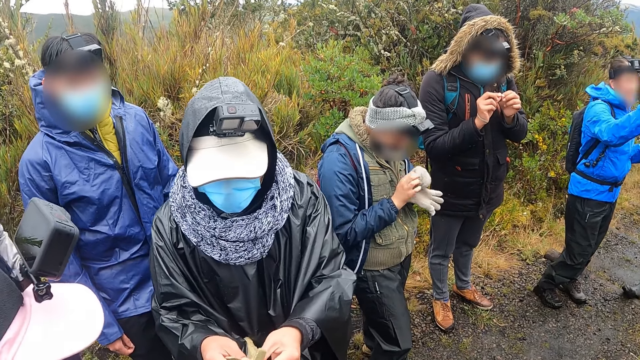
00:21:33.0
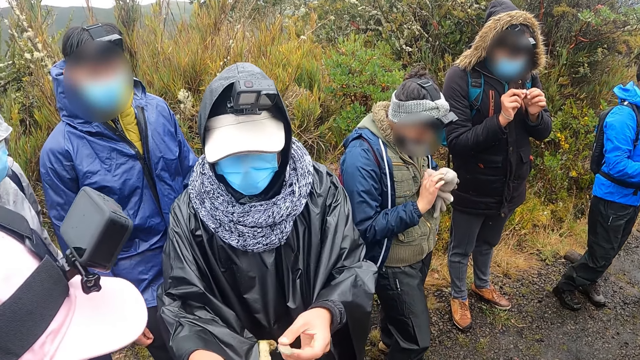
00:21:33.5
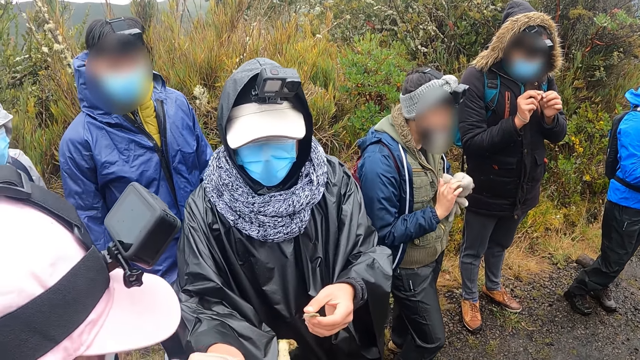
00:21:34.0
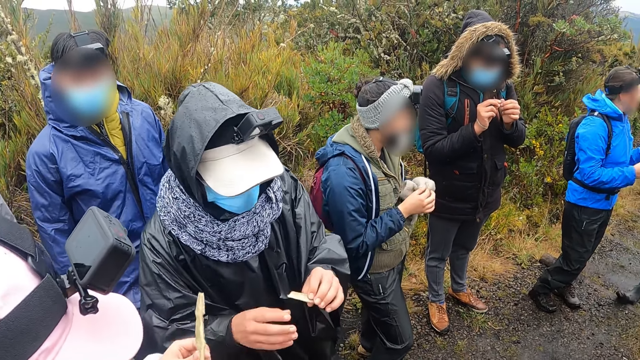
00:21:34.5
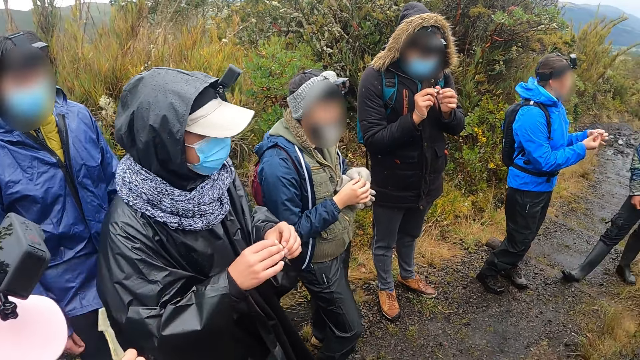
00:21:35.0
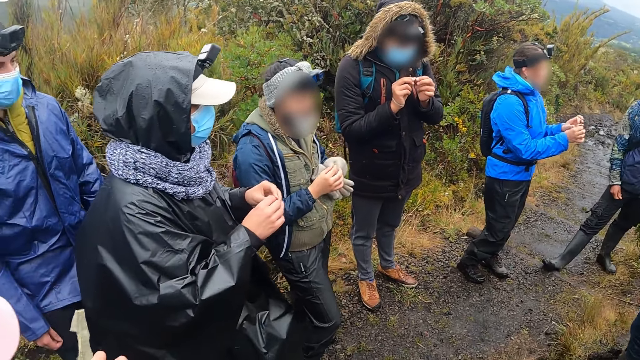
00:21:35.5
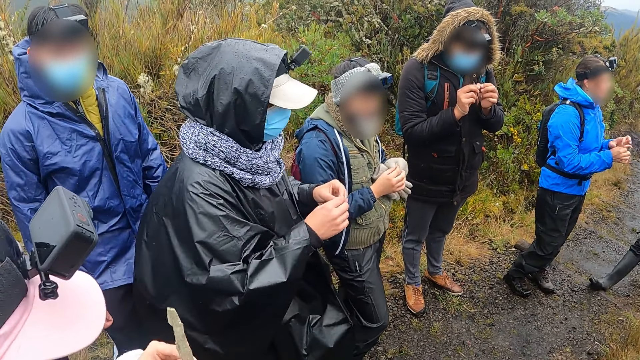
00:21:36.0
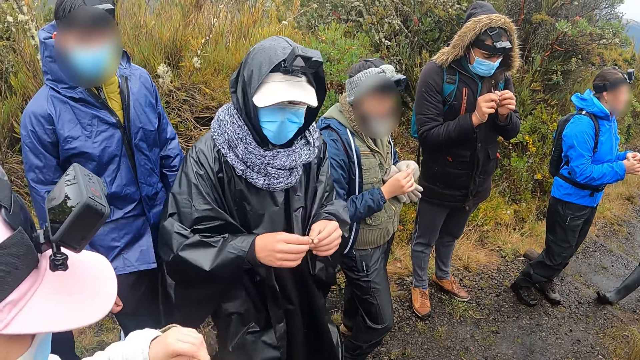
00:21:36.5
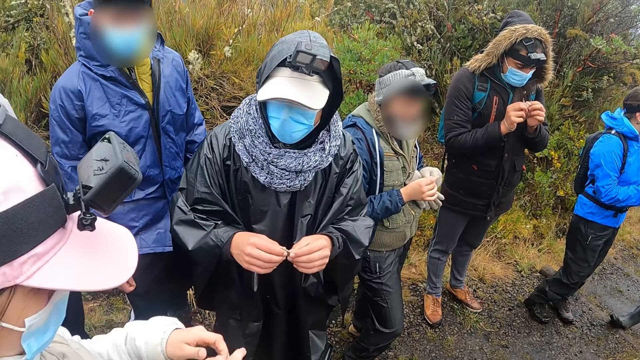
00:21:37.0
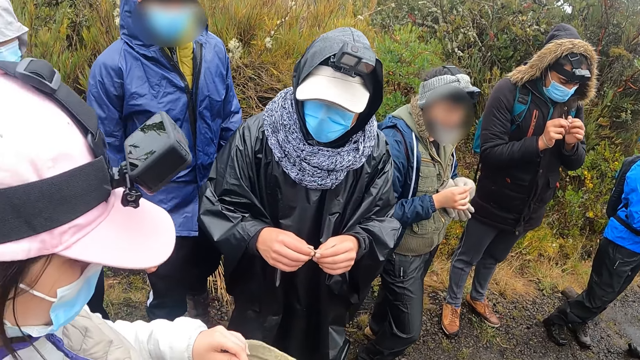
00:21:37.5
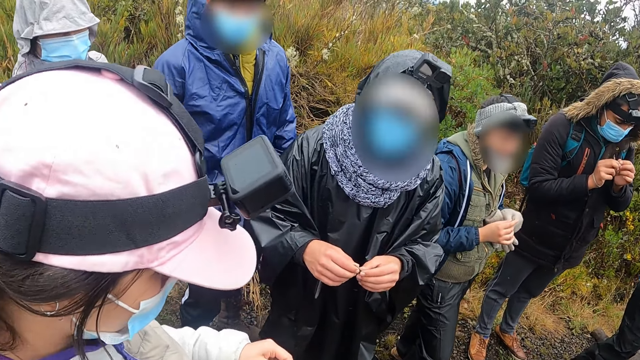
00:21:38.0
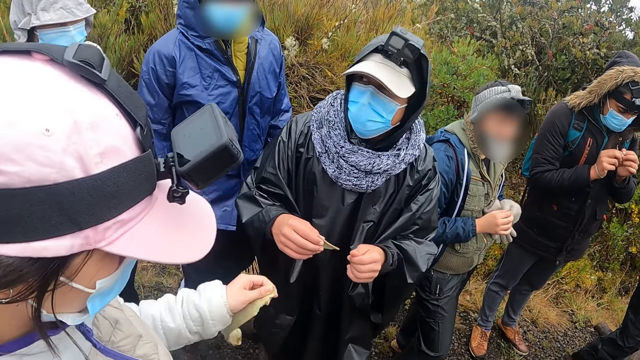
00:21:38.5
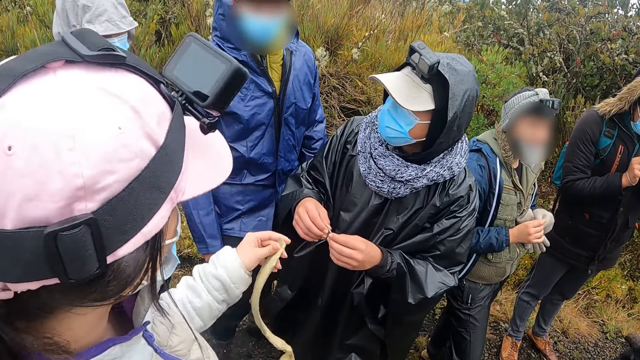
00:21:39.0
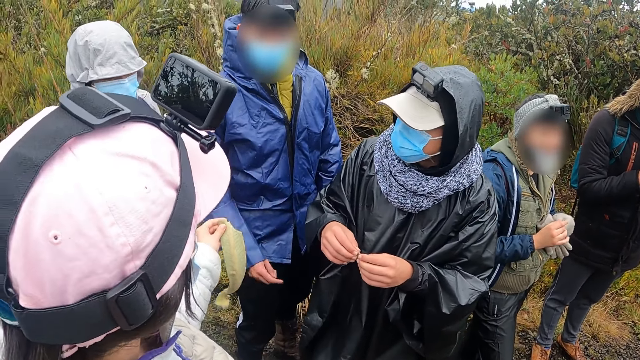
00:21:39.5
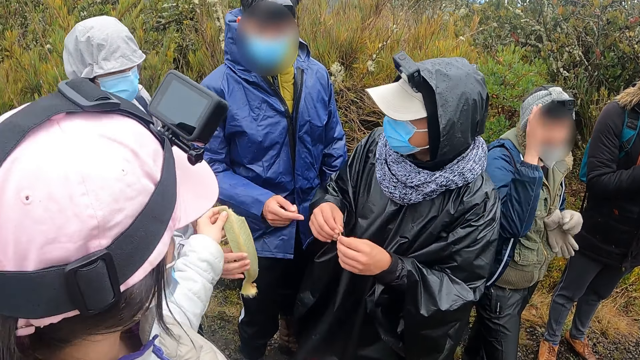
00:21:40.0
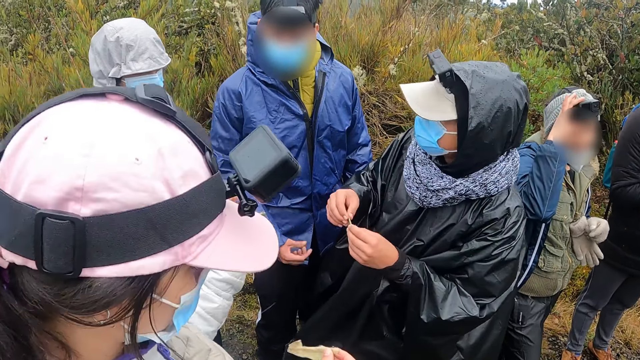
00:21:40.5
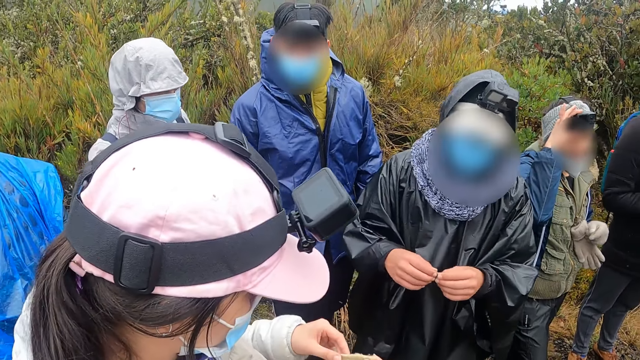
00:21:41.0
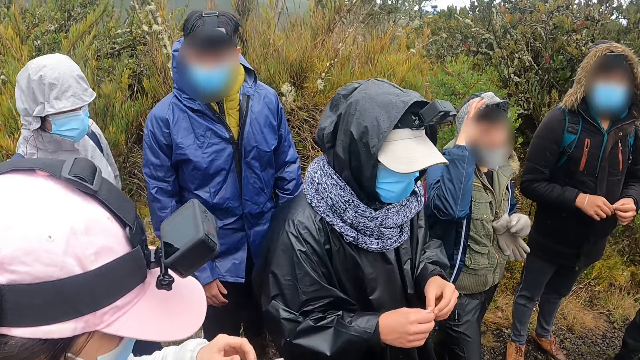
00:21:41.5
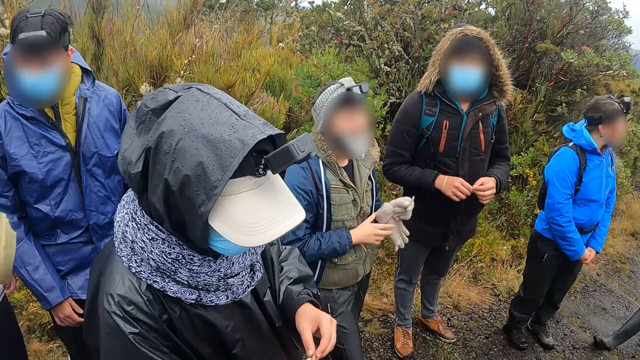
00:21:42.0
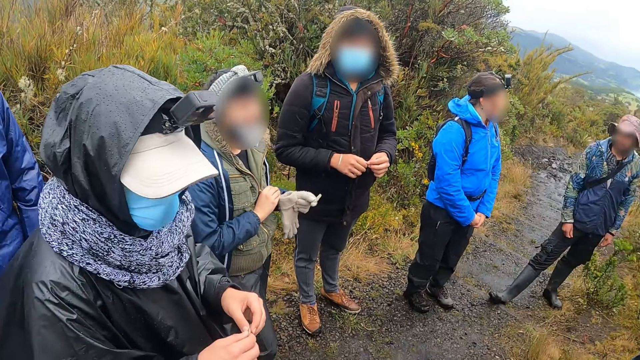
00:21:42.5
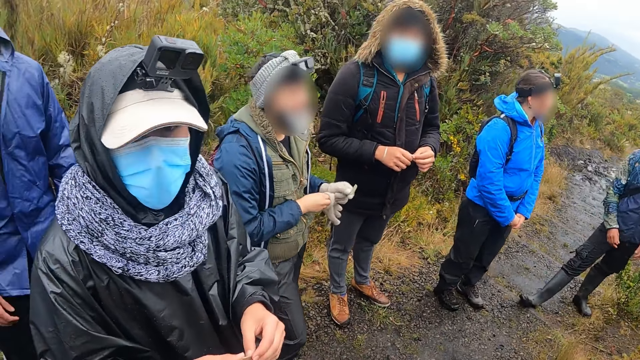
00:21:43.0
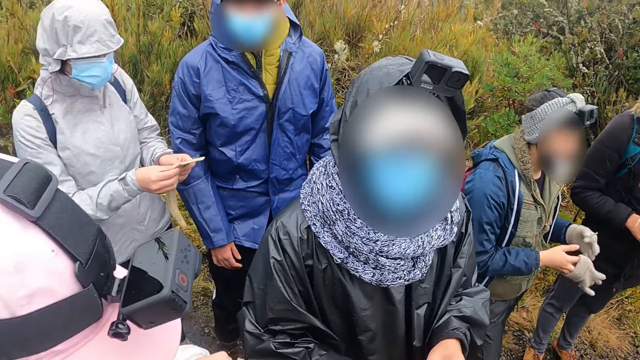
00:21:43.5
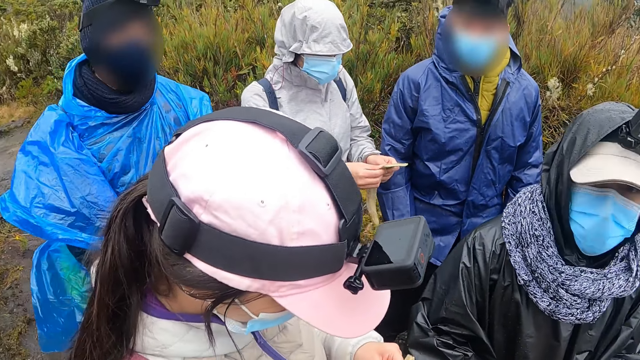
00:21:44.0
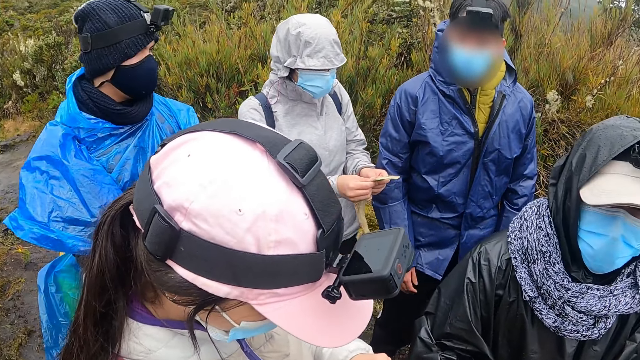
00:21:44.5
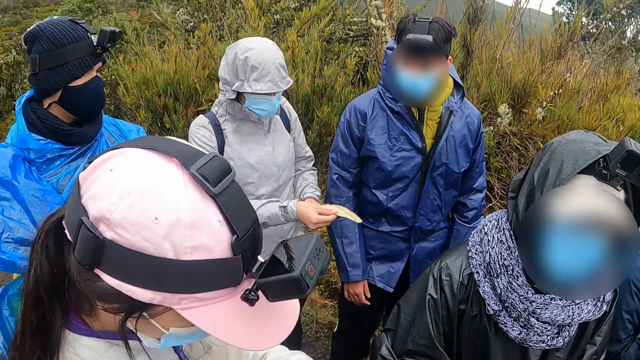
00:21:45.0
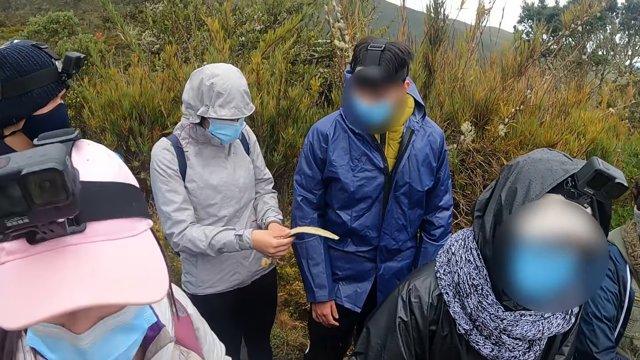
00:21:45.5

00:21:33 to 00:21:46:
The man passes the leaf in his right hand to the woman. The woman holds the leaf with both hands. Another woman cuts the leaf in her left hand with her right hand and passes the leaf in her right hand to a third woman. The second woman holds the leaf in her right hand and holds the leaf with both hands.

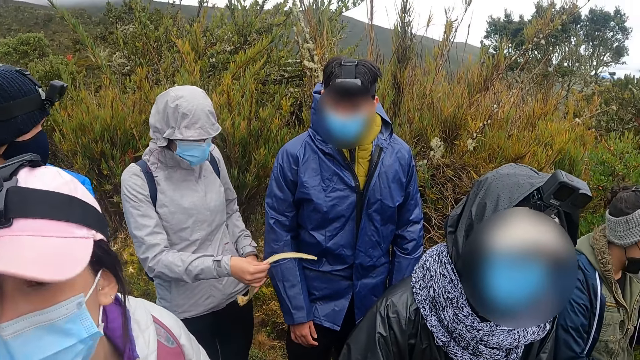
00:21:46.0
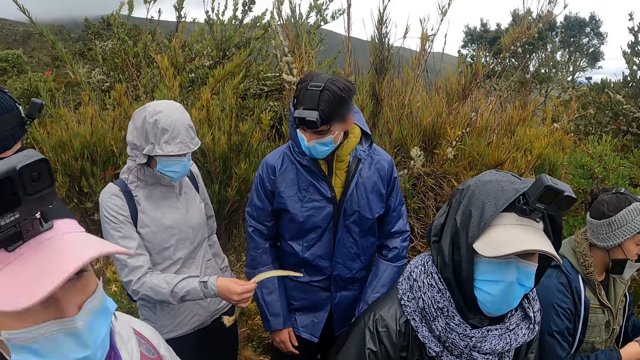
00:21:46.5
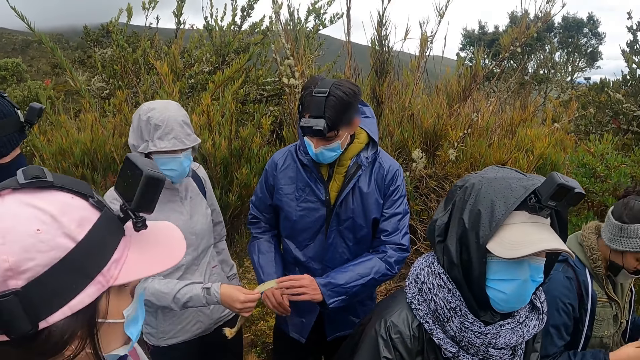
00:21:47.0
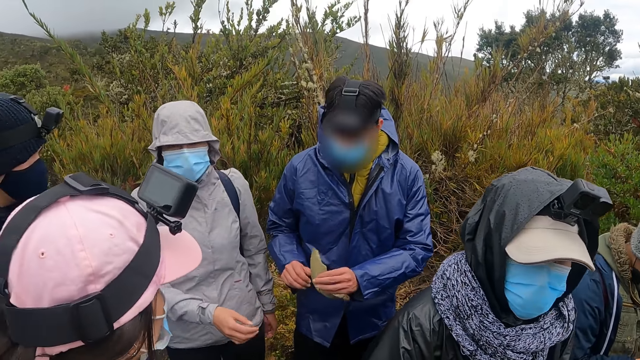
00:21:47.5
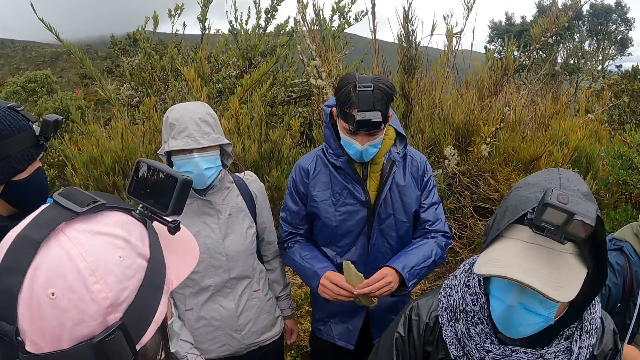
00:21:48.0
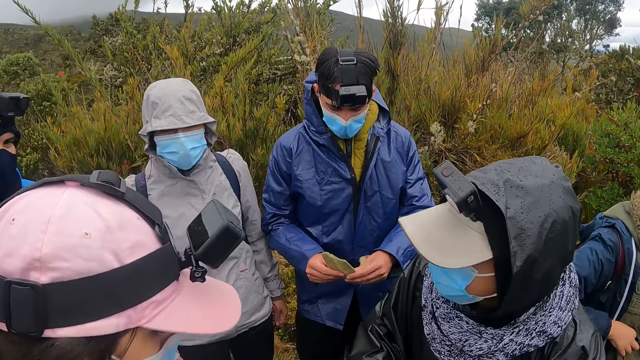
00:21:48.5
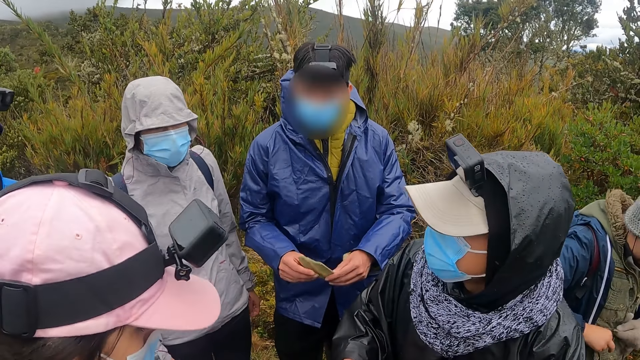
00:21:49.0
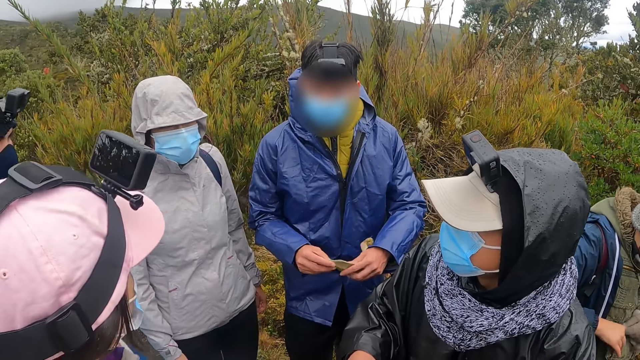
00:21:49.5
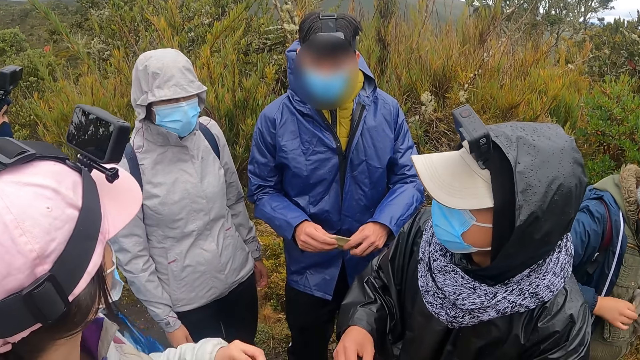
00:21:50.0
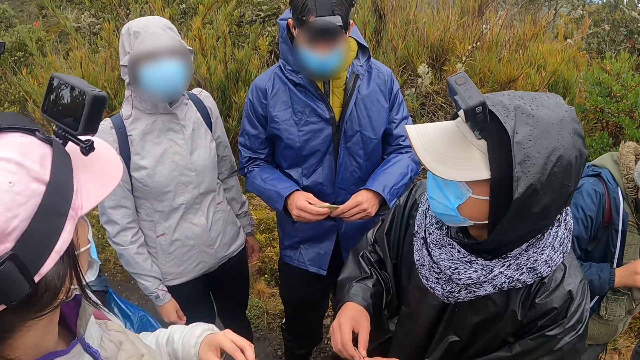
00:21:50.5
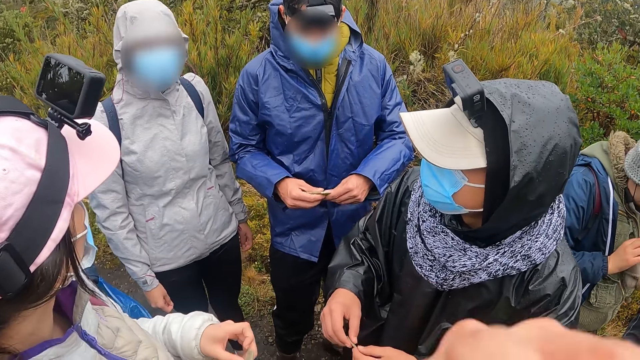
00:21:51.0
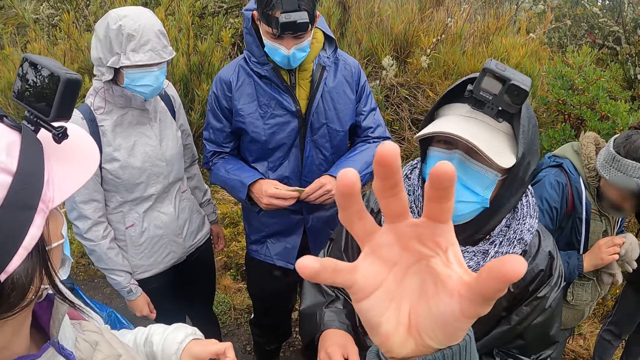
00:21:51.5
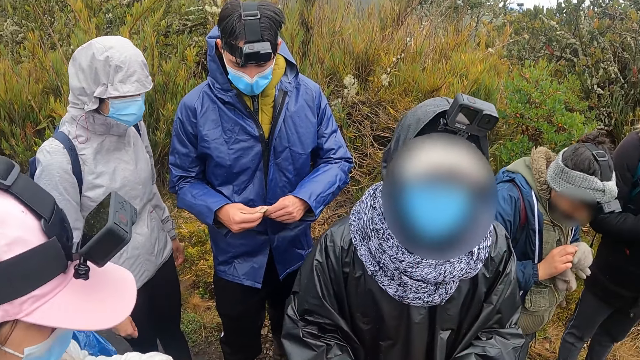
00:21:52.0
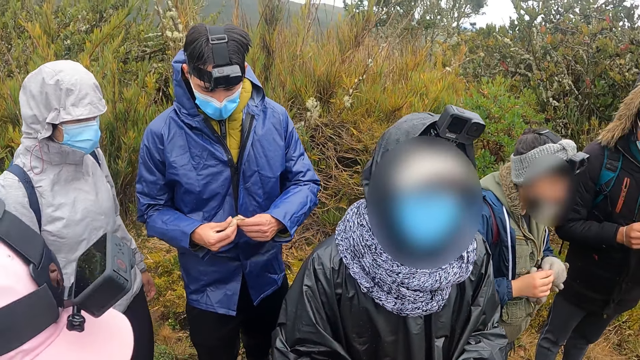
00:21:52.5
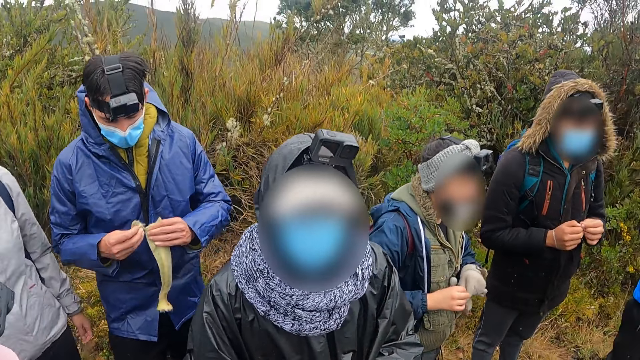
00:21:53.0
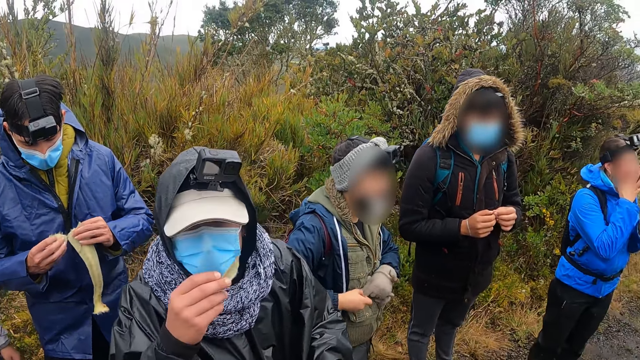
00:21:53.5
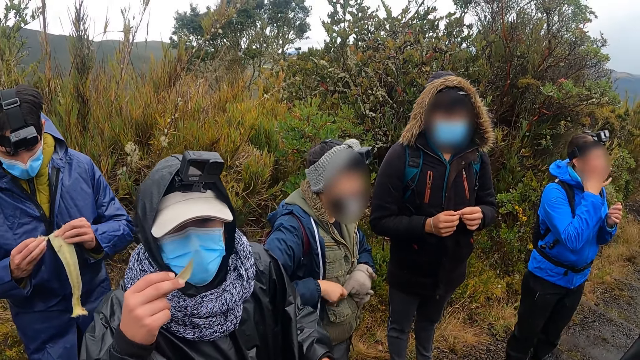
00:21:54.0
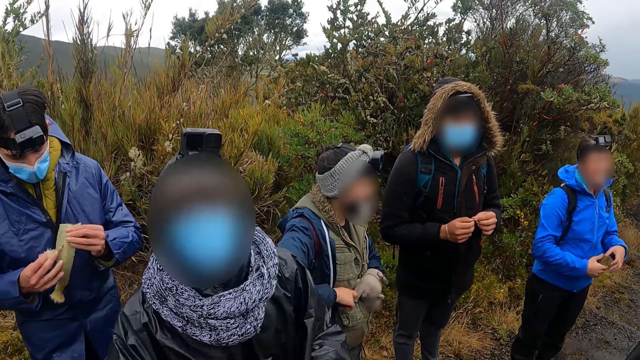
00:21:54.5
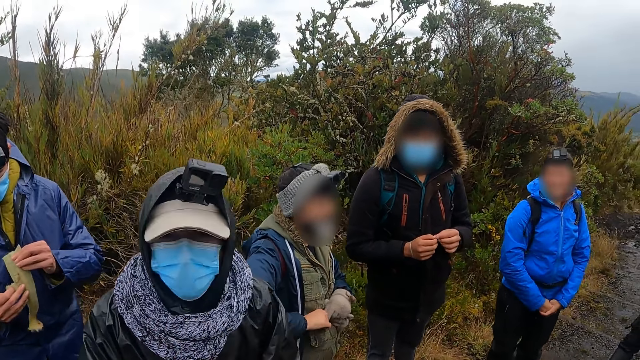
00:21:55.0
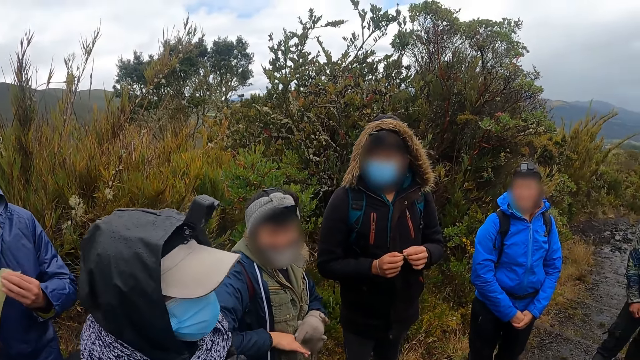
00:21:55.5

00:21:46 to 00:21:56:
The woman passes the leaf in his right hand to the man. The man holds the leaf with both hands. The man cuts the leaf with both hands.
